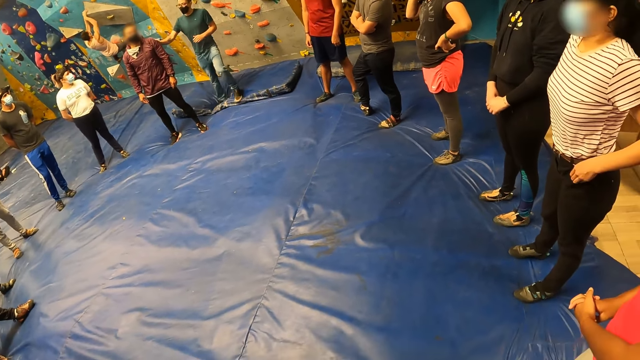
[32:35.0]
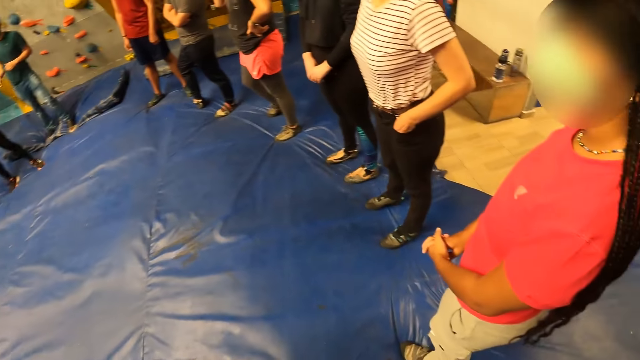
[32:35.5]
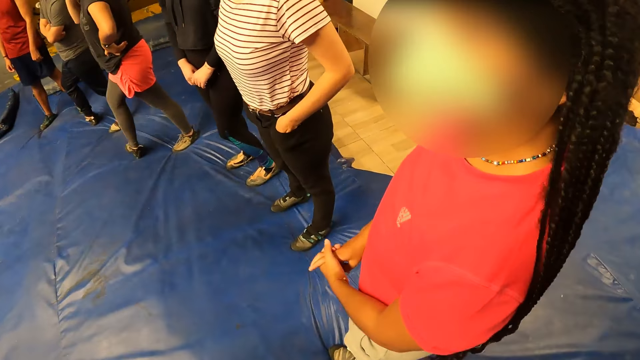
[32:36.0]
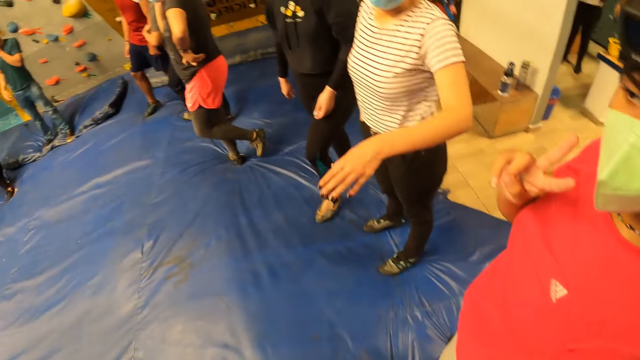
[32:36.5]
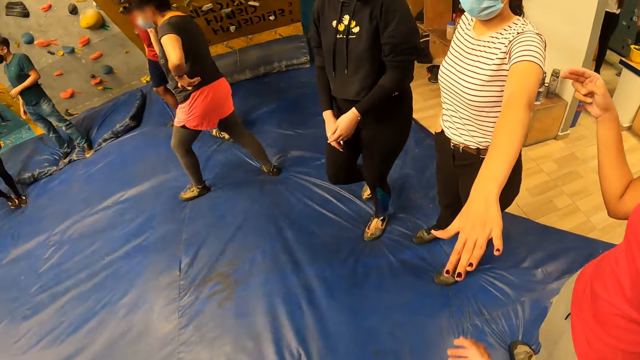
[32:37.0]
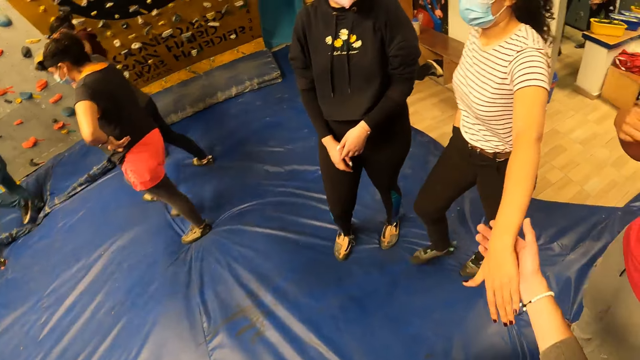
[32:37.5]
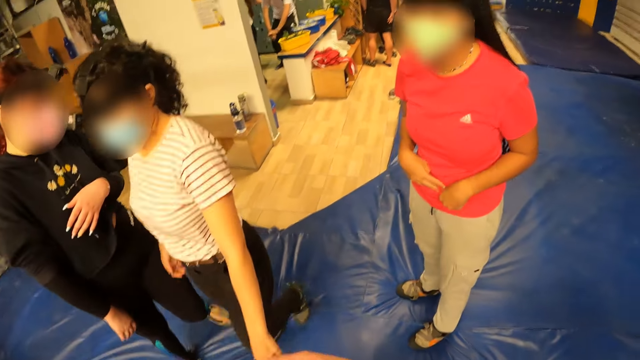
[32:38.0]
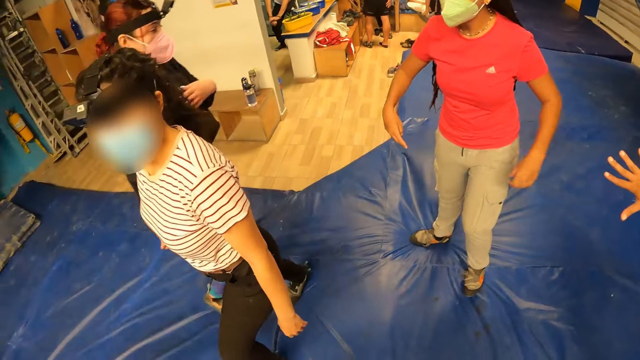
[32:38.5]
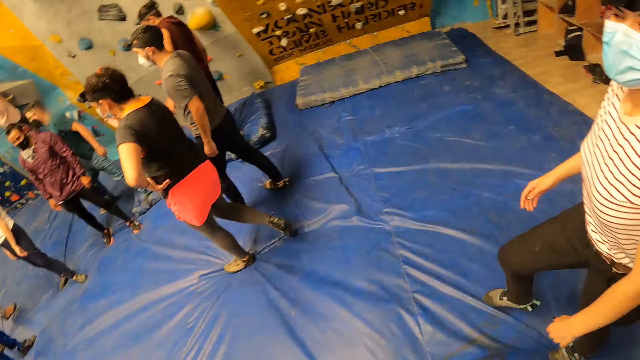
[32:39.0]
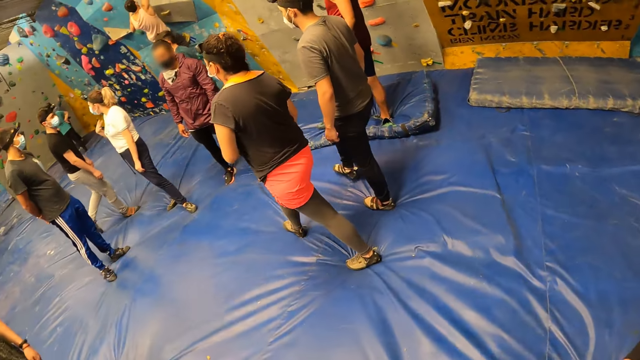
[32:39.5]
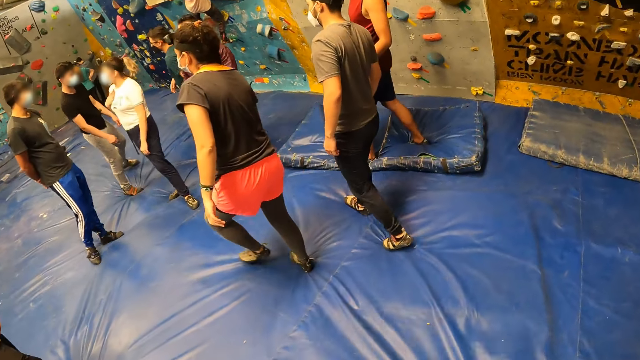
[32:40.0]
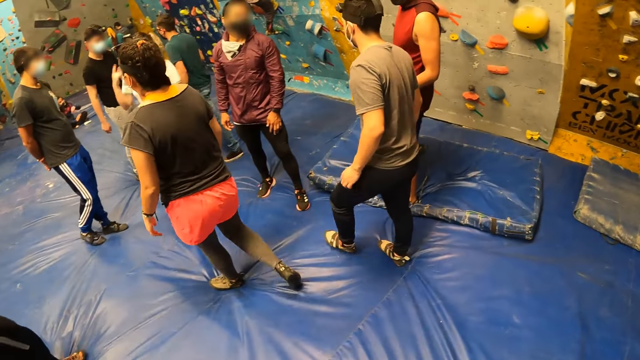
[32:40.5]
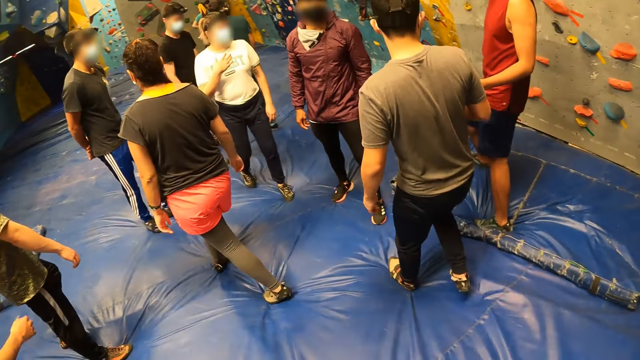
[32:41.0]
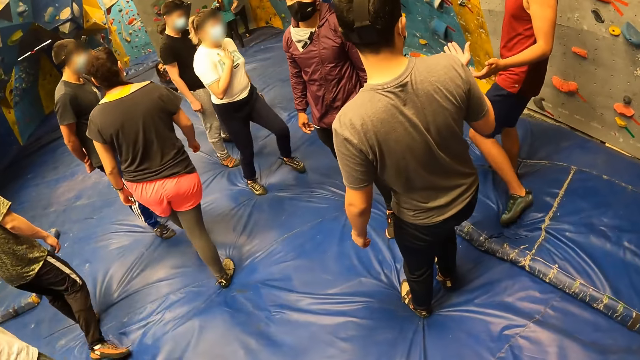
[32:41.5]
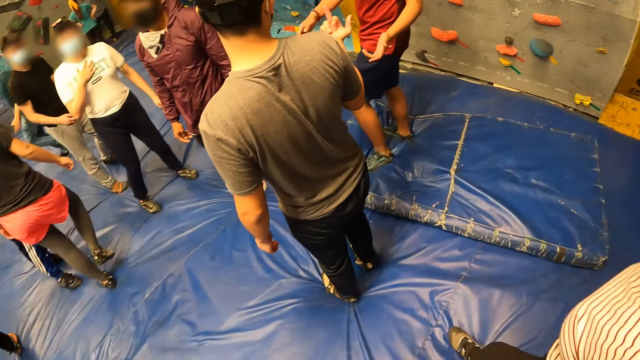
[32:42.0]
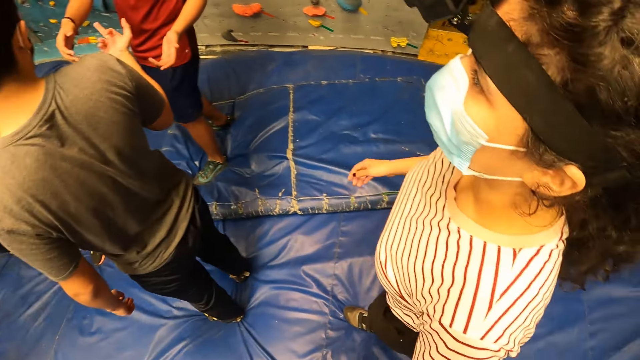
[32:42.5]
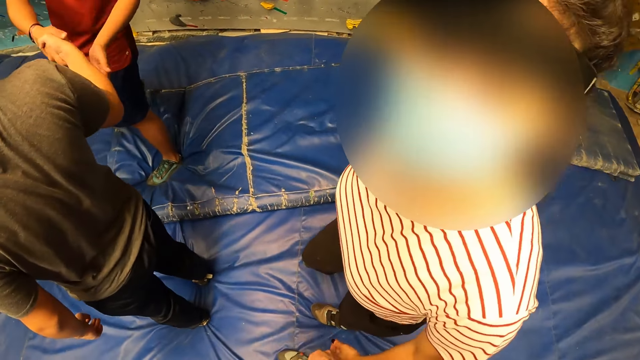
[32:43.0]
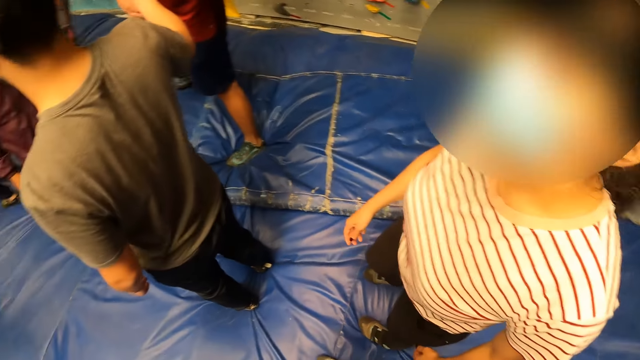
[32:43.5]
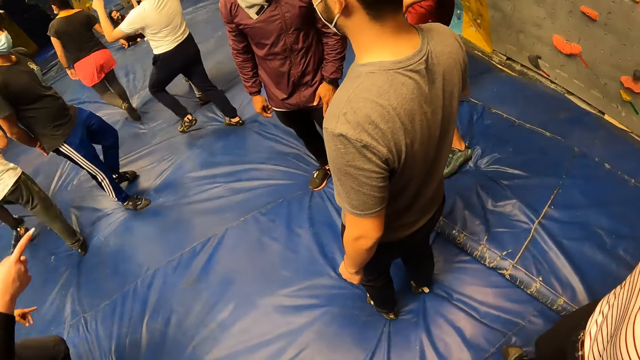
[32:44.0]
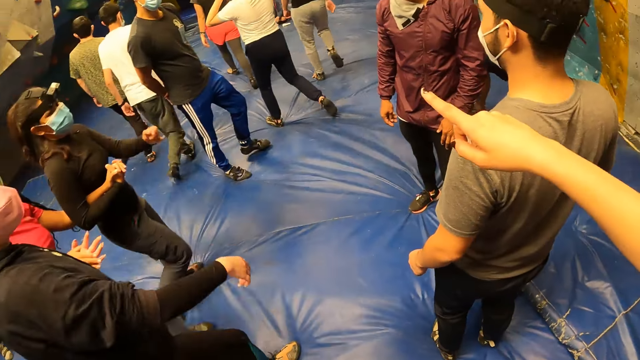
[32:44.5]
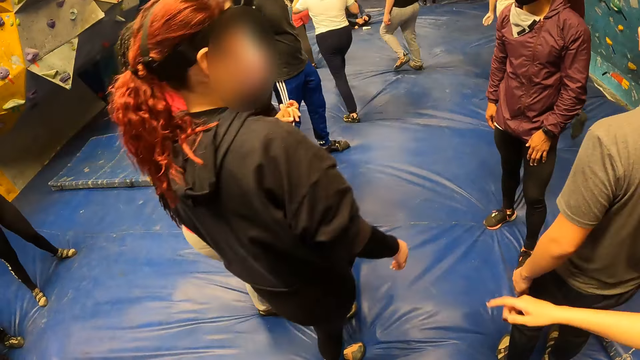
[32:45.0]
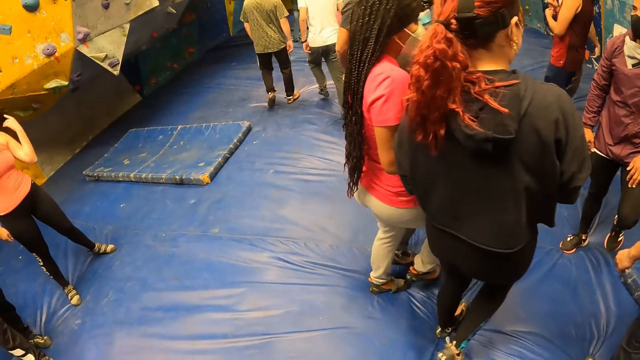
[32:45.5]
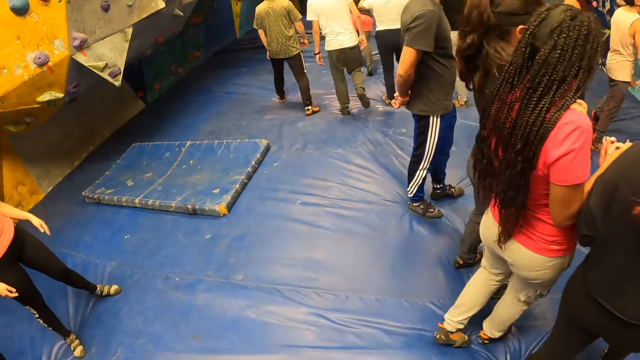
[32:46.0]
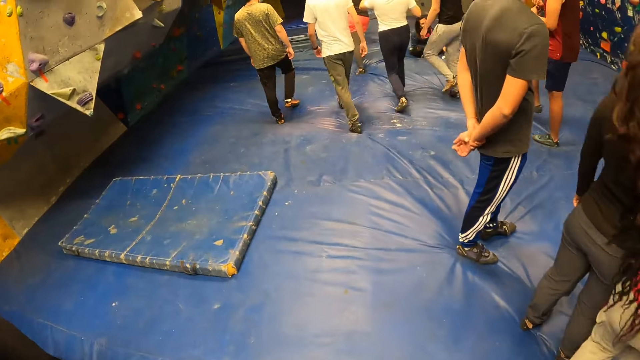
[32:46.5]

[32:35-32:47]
A woman forwards her hand. The camera wearer holds the woman's hand with her right hand. She walks inside the hall. The woman converses with the camera wearer. The woman points at something. The woman drops her hand.

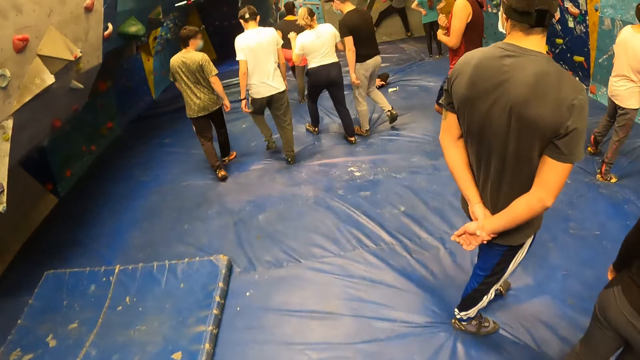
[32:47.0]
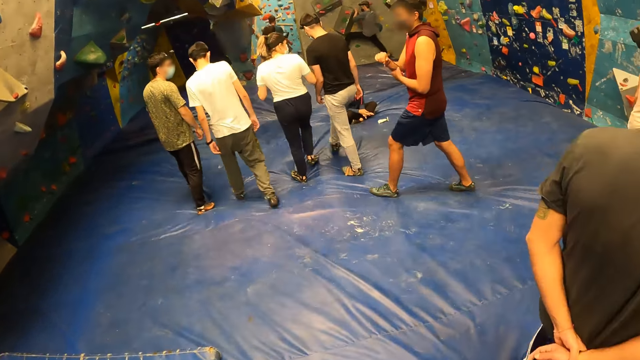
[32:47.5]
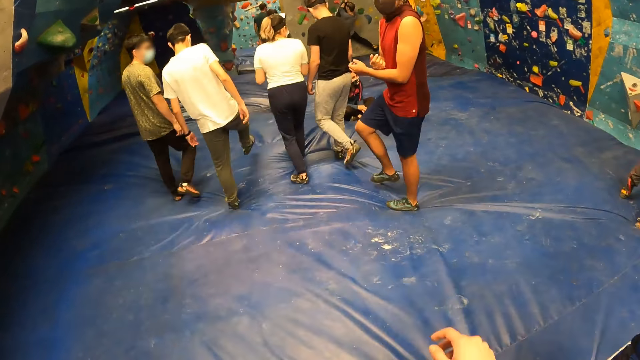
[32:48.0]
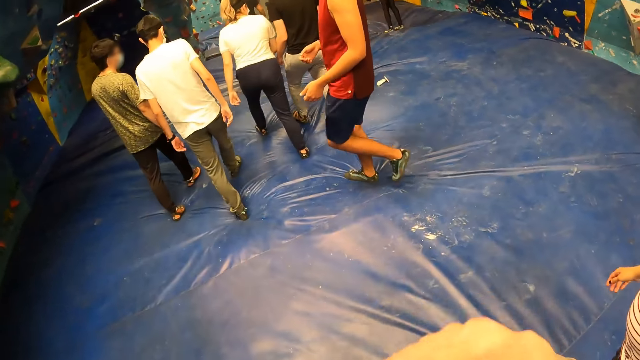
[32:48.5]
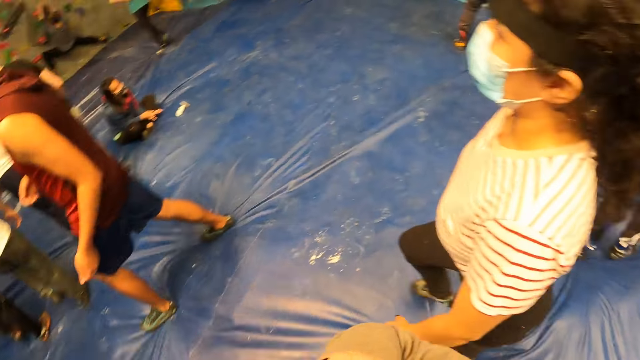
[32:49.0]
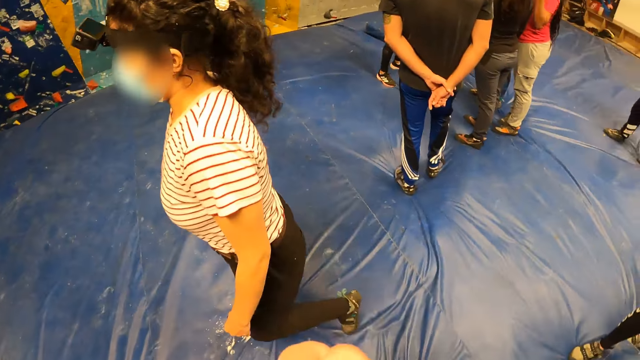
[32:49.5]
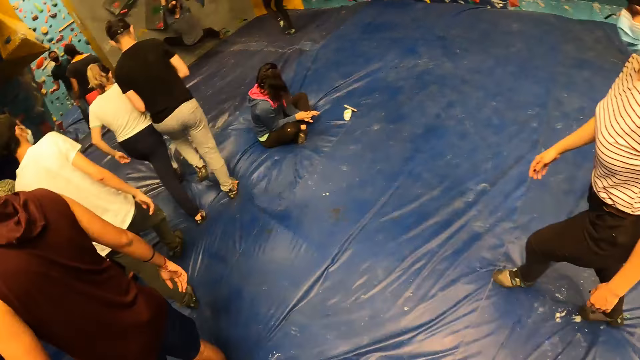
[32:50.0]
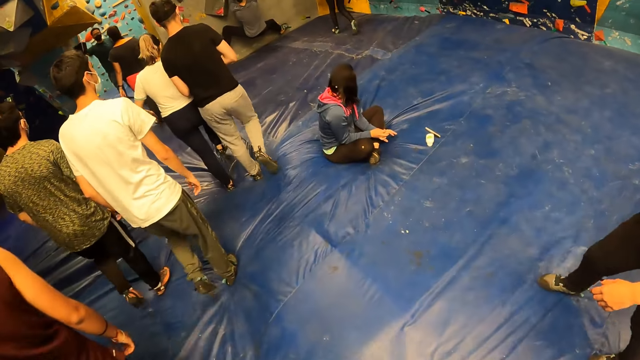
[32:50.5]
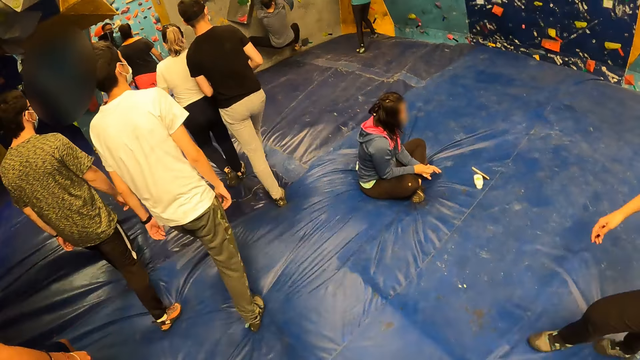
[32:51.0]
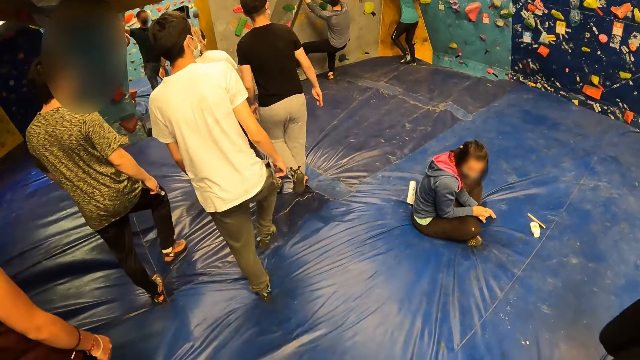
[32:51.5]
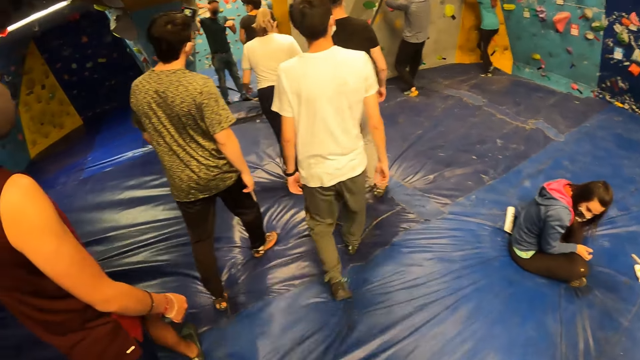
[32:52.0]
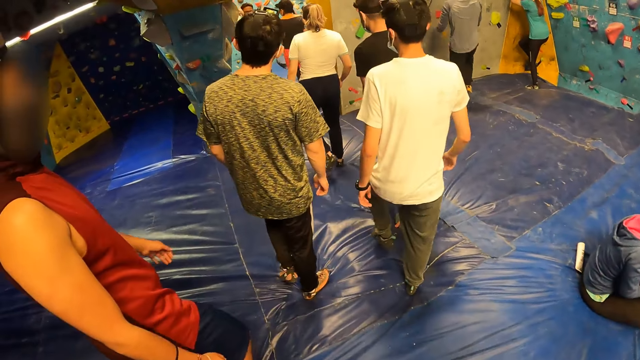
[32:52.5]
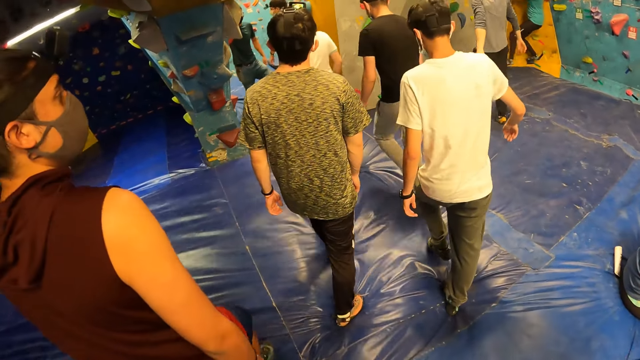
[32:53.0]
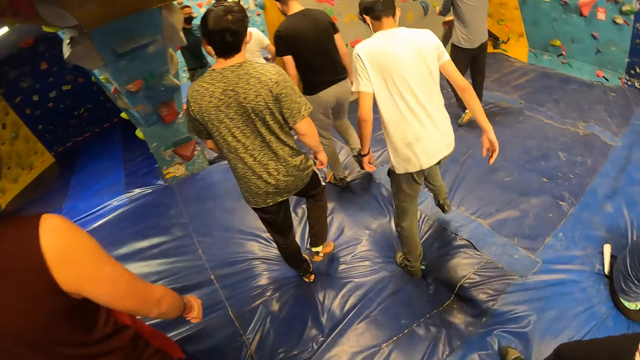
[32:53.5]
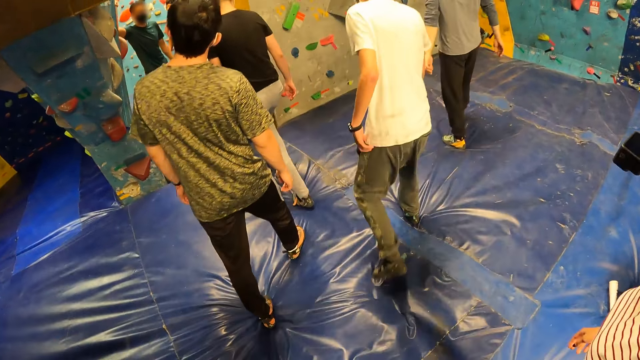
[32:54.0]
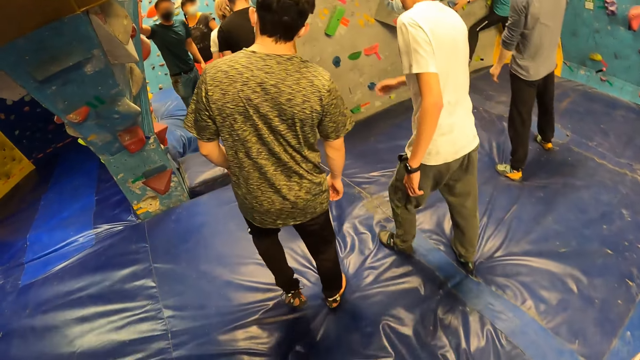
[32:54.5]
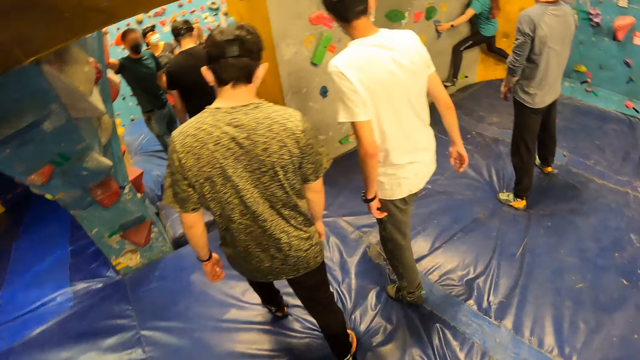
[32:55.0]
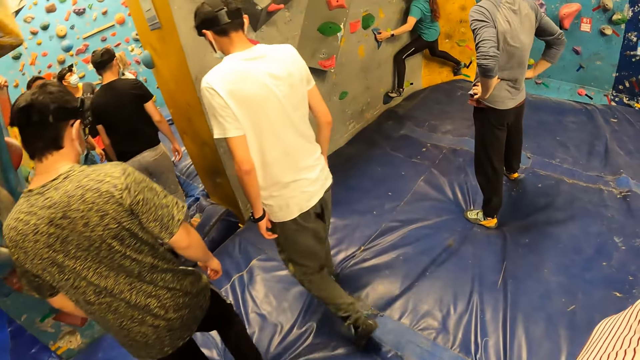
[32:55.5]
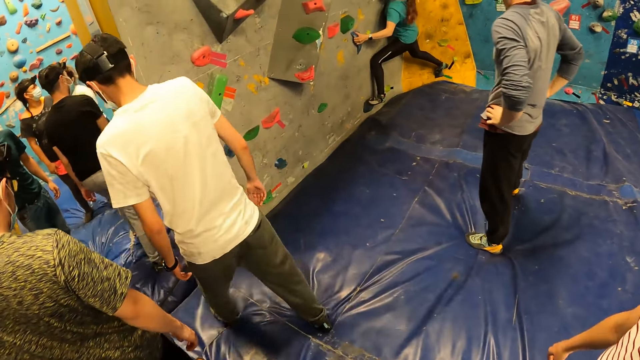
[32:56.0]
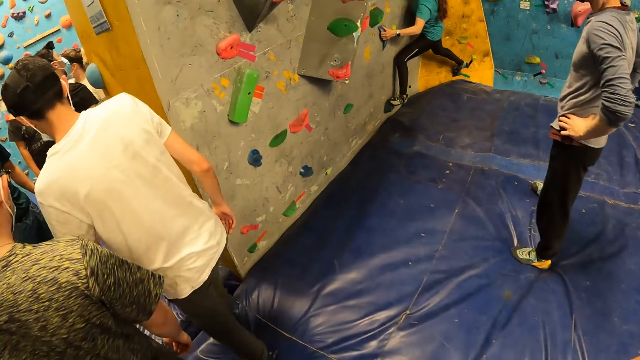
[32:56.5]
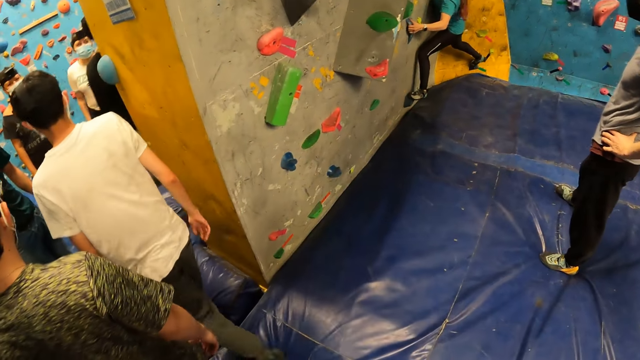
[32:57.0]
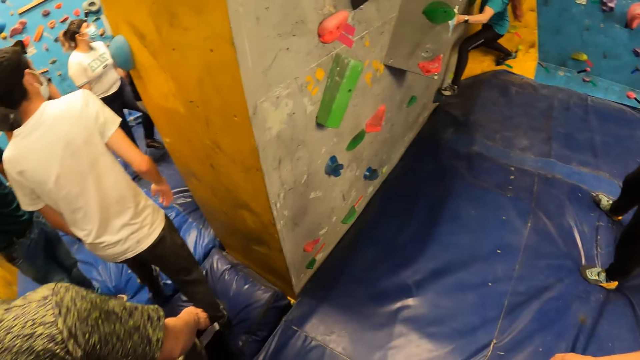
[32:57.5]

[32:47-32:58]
The camera wearer walks on the hall. She lifts her hand slightly. She walks around.
